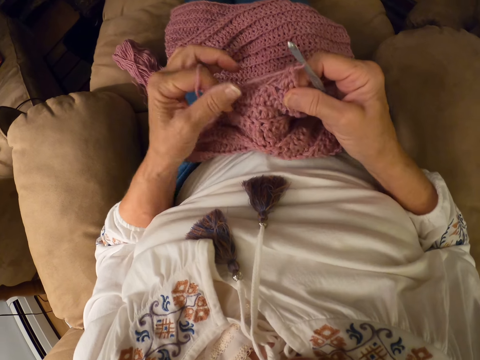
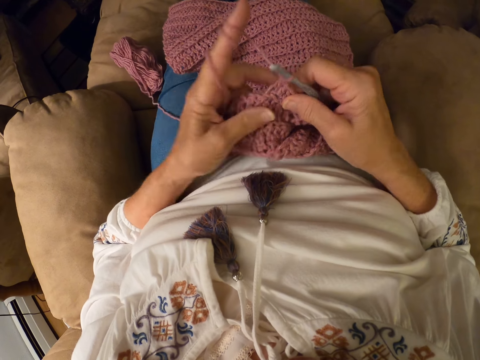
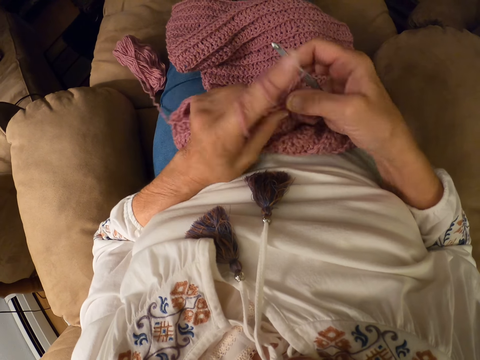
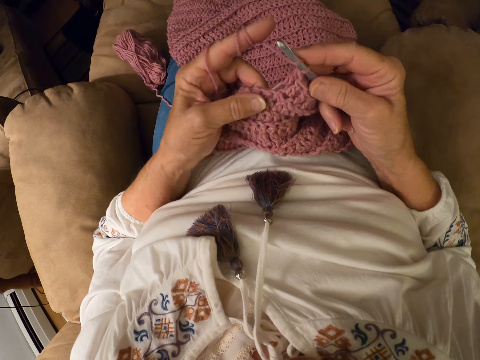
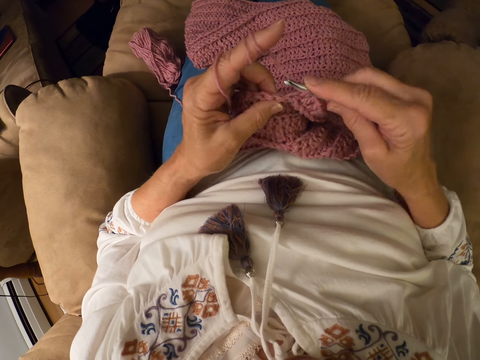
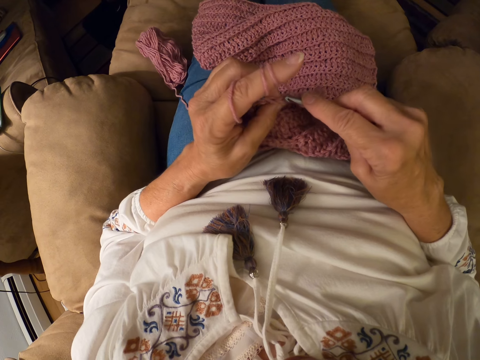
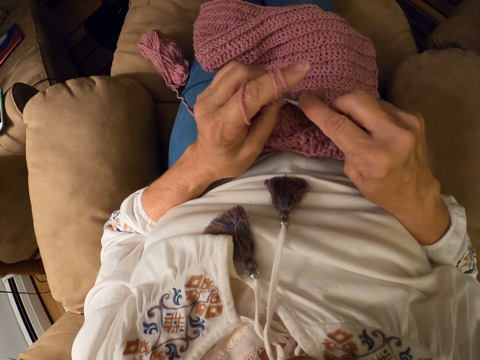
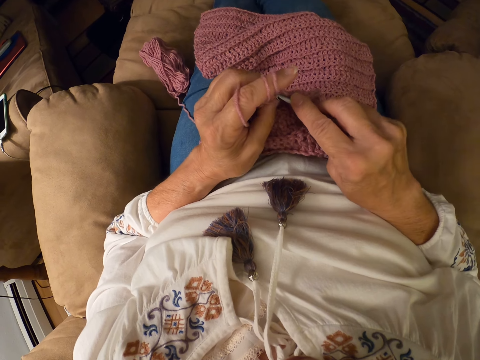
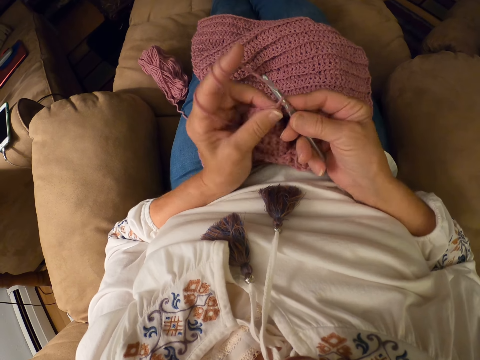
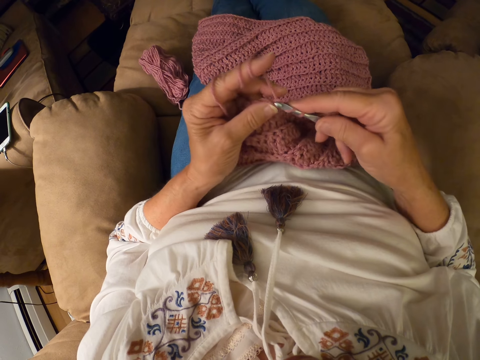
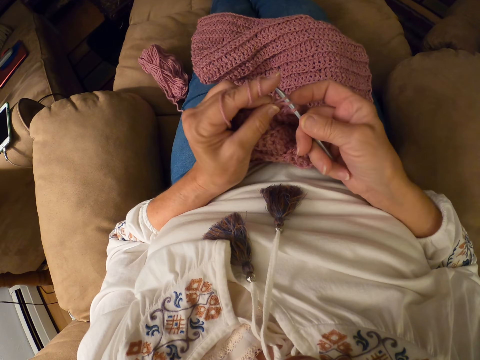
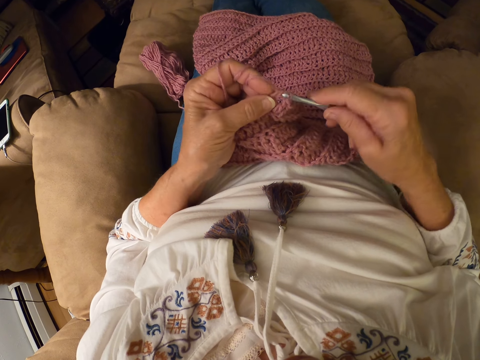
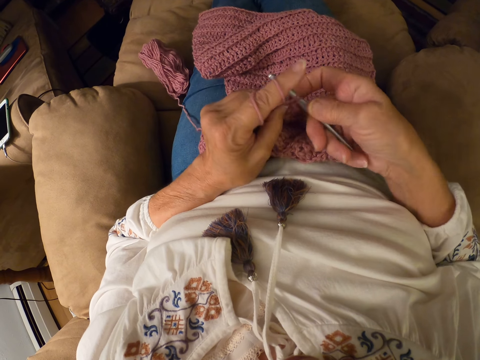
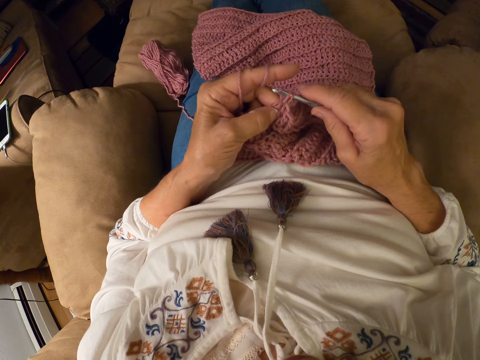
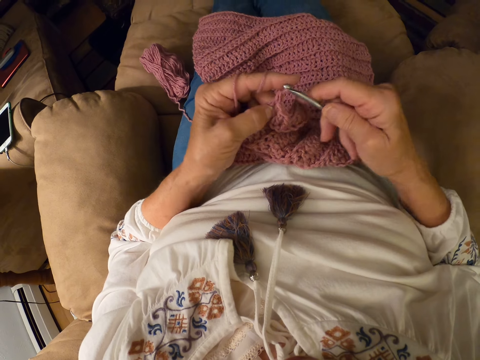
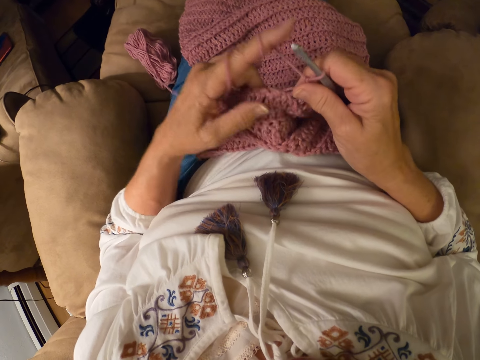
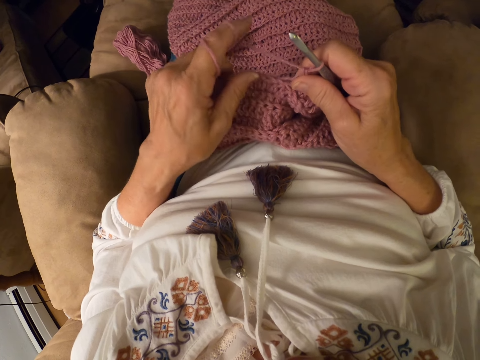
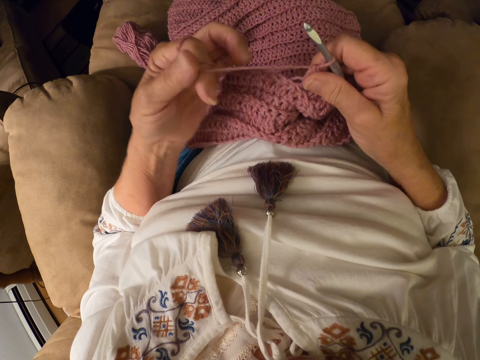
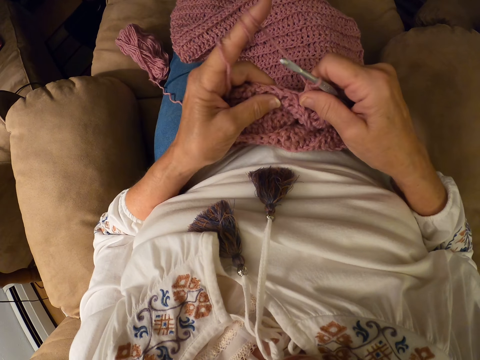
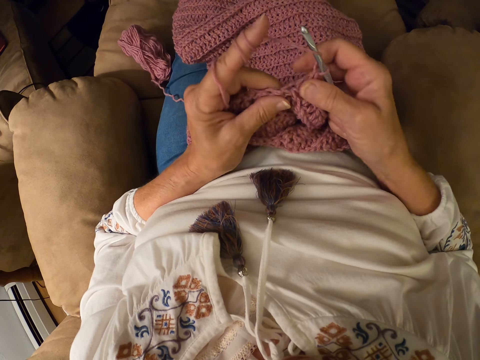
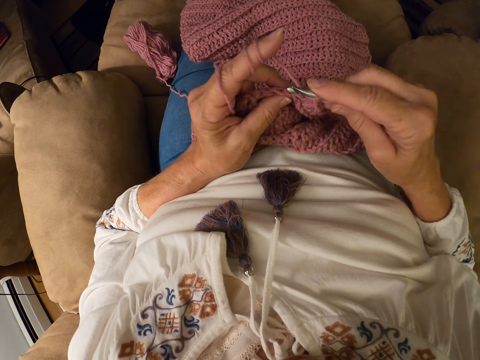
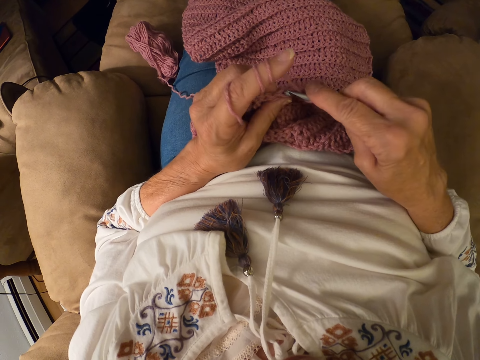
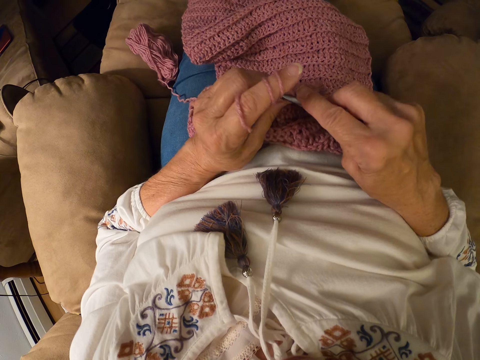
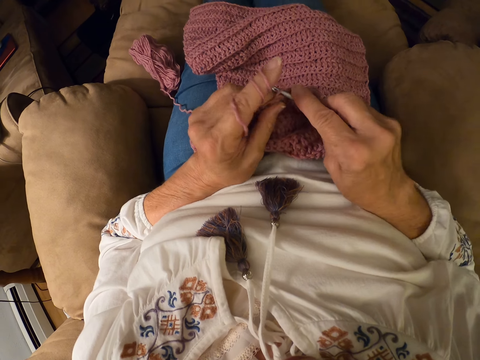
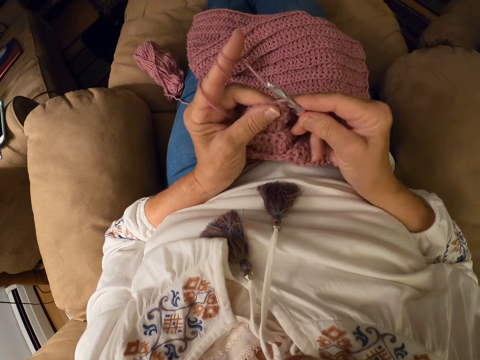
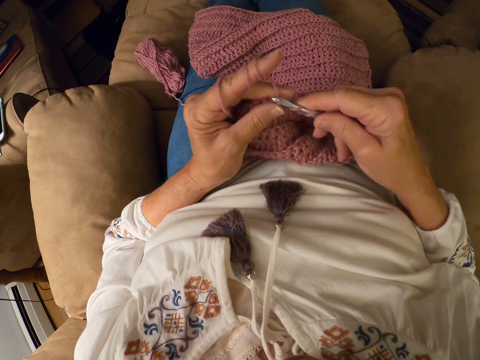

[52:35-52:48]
The camera wearer winds the yarn on her left index finger. She crochets the yarn with a crochet hook. She winds the yarn on her left index finger. She crochets the yarn with a crochet hook.

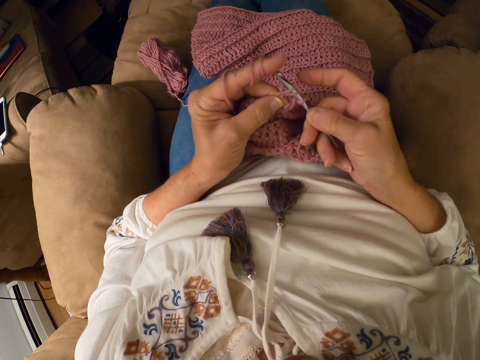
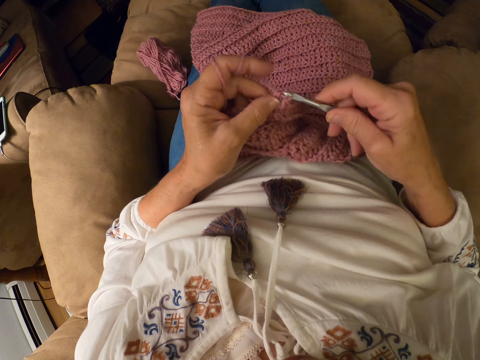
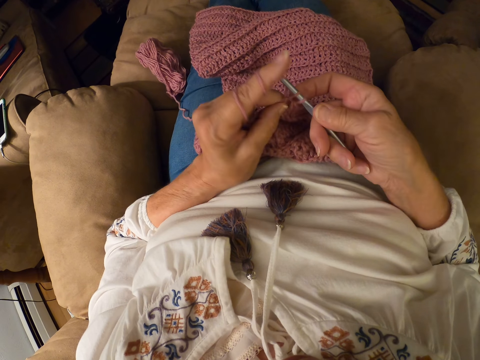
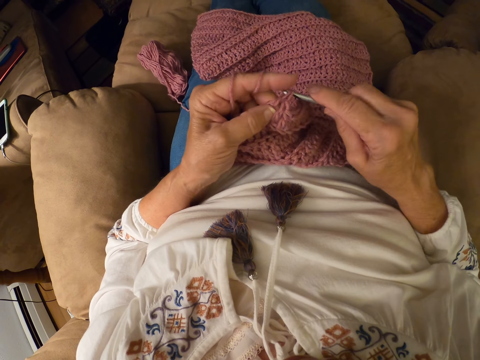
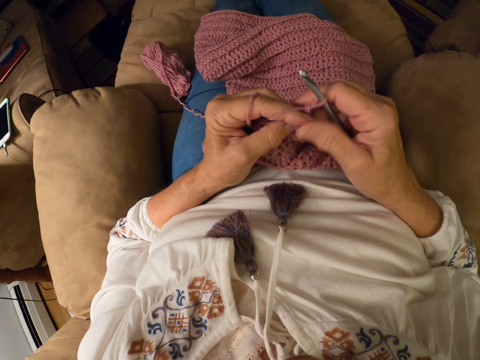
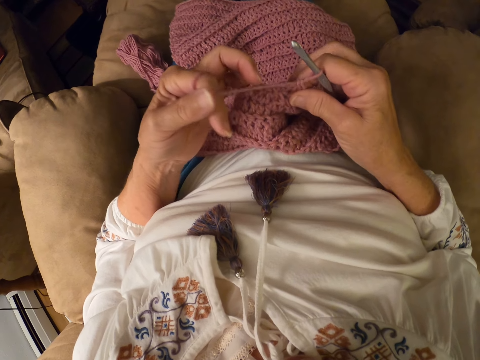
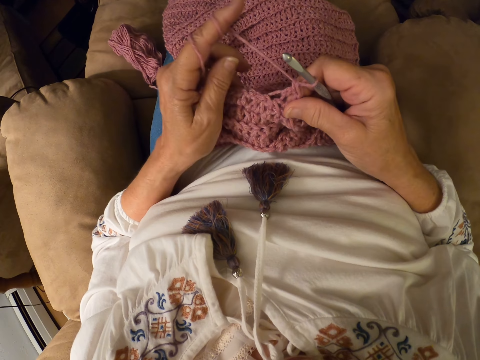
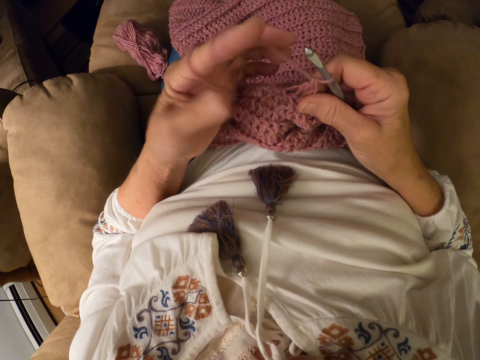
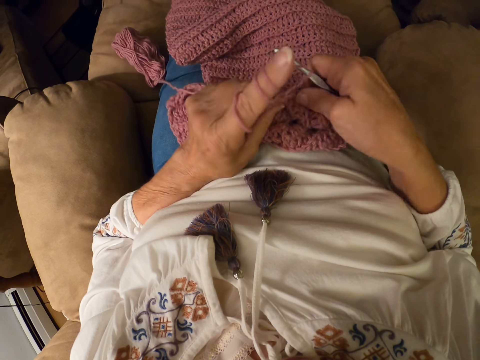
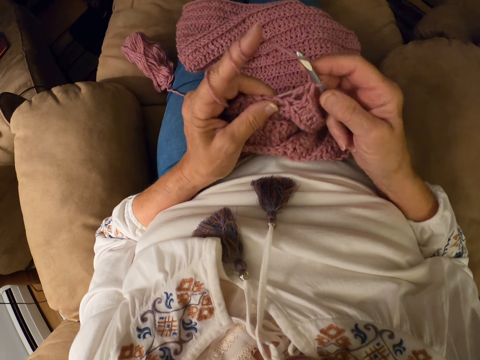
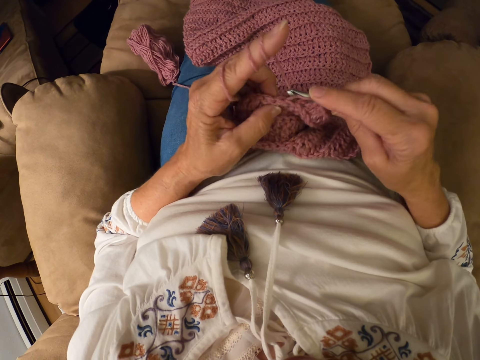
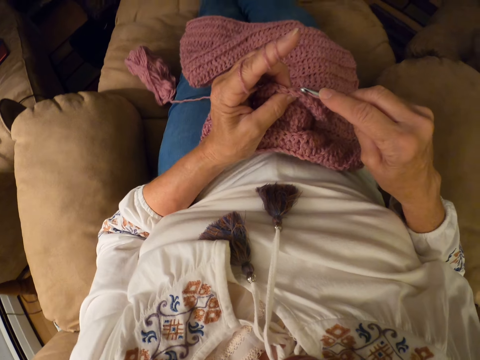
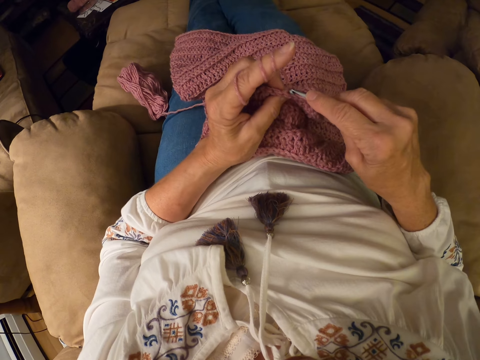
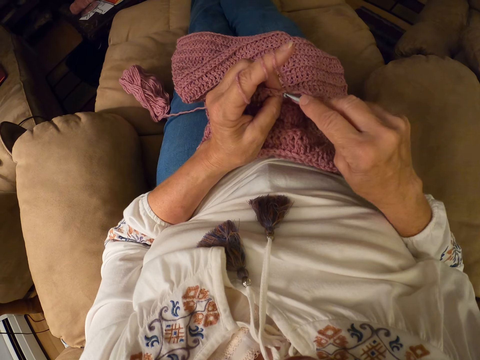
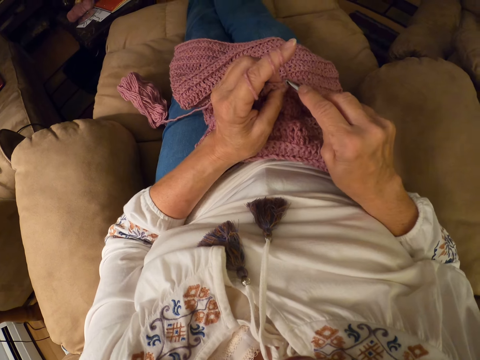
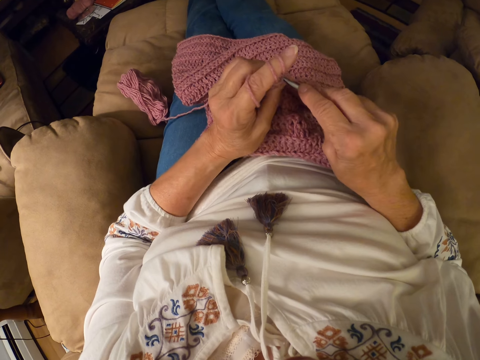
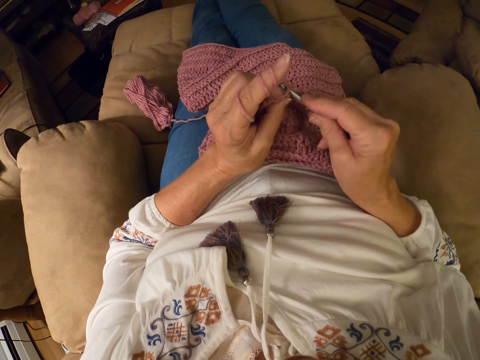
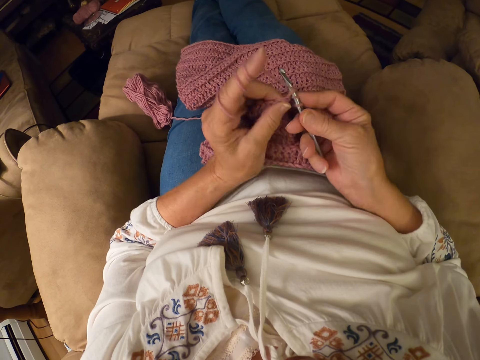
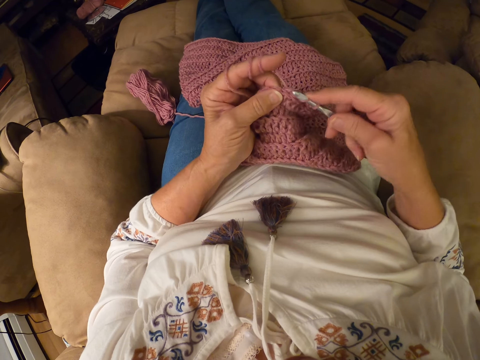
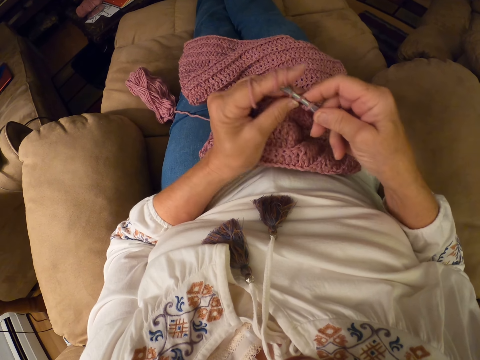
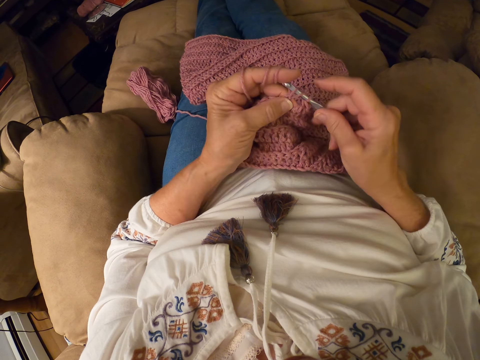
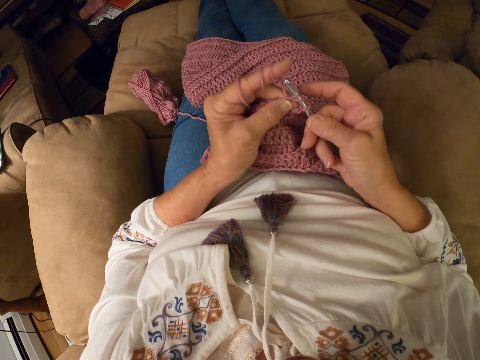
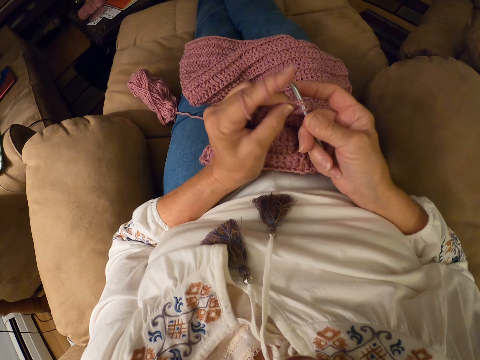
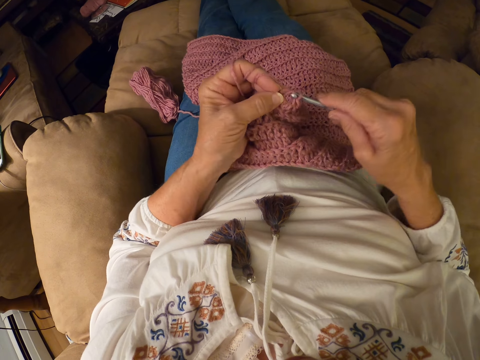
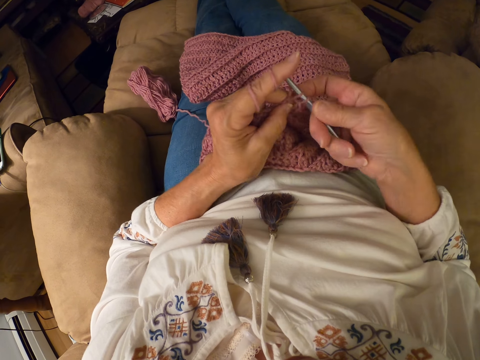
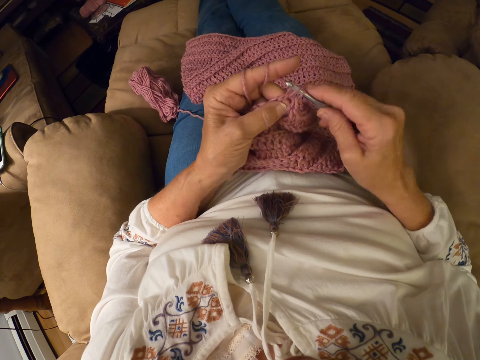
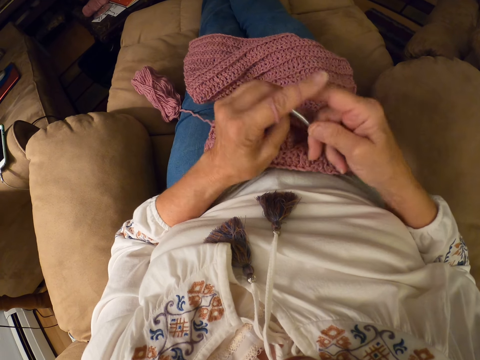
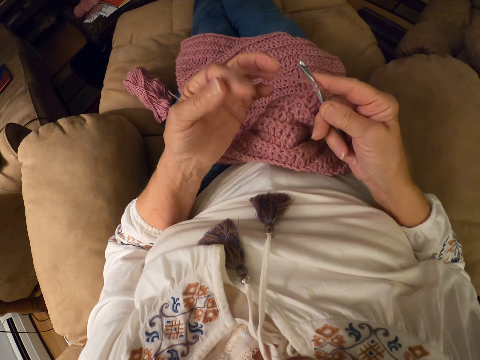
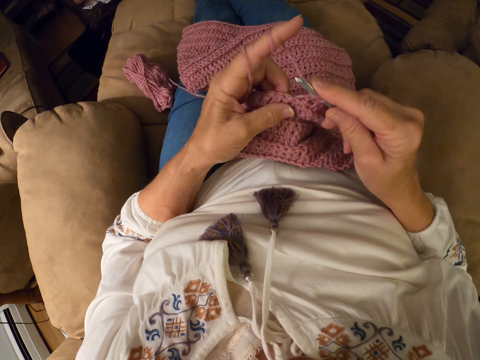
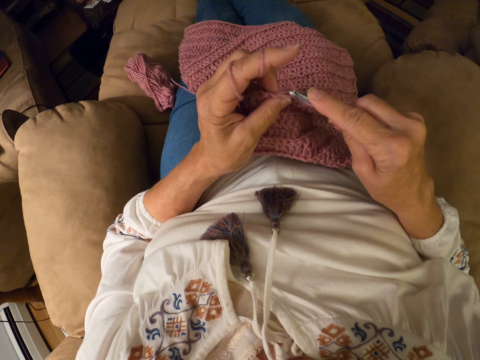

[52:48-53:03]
The camera wearer winds the yarn on her left index finger. She crochets the yarn with a crochet hook. She winds the yarn on her left index finger.
